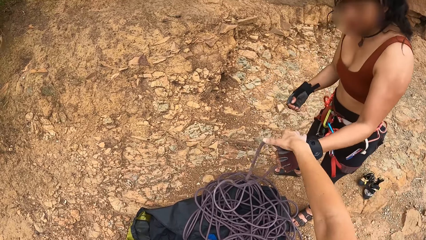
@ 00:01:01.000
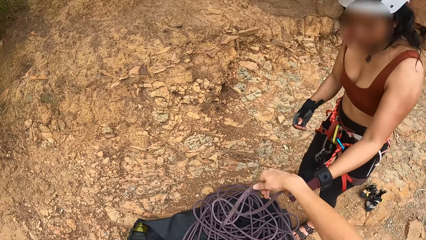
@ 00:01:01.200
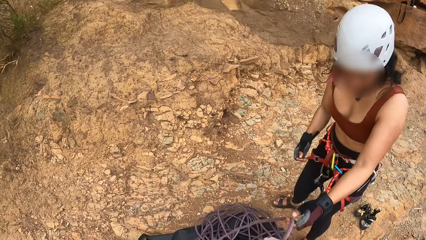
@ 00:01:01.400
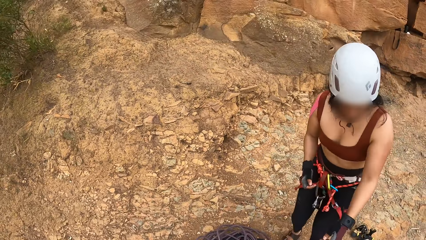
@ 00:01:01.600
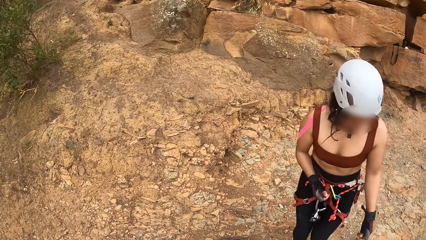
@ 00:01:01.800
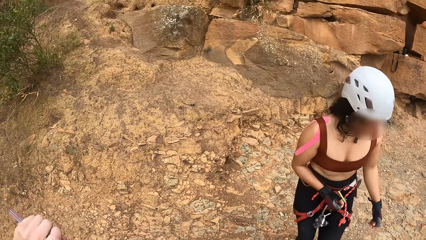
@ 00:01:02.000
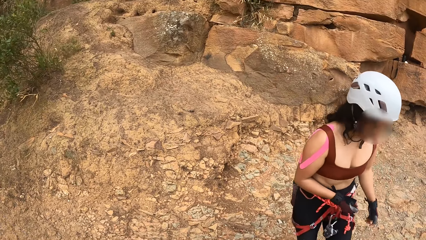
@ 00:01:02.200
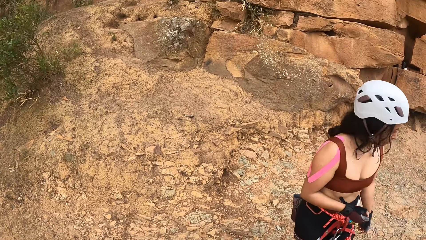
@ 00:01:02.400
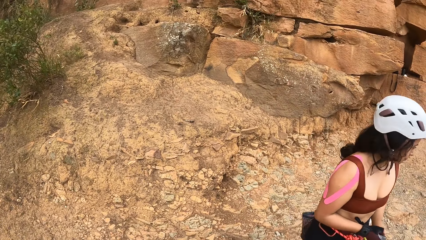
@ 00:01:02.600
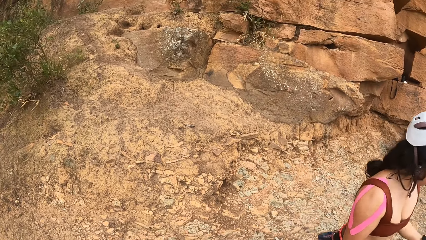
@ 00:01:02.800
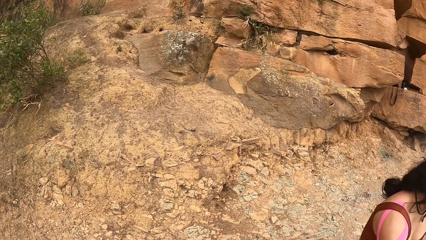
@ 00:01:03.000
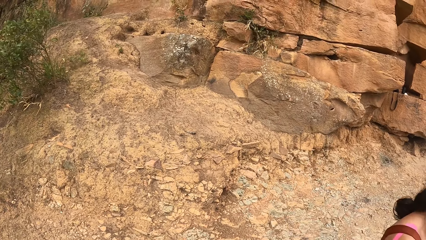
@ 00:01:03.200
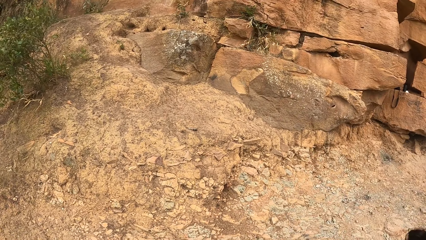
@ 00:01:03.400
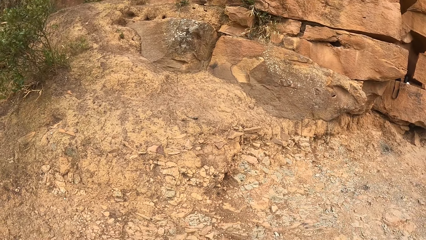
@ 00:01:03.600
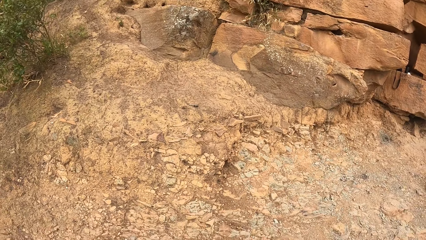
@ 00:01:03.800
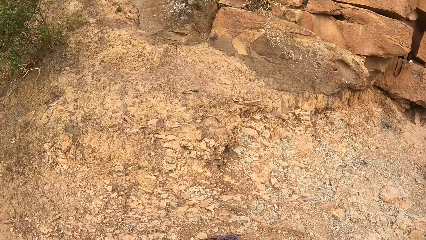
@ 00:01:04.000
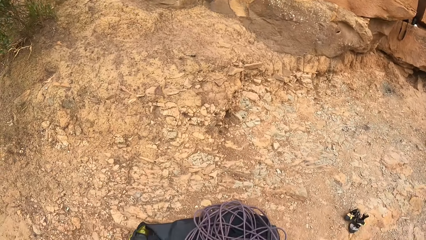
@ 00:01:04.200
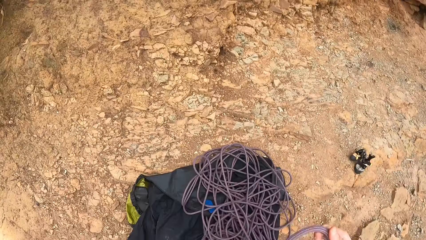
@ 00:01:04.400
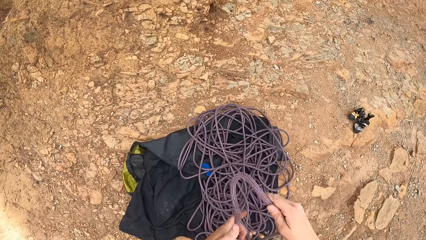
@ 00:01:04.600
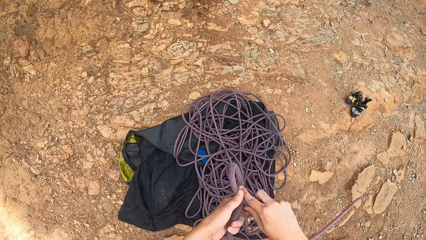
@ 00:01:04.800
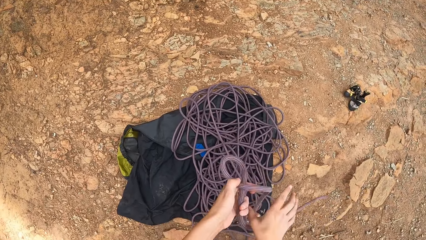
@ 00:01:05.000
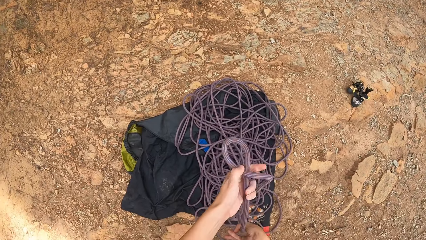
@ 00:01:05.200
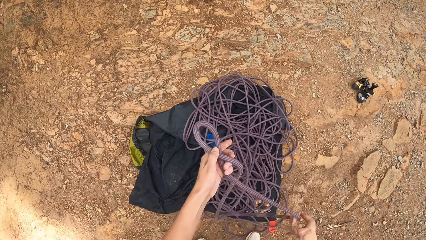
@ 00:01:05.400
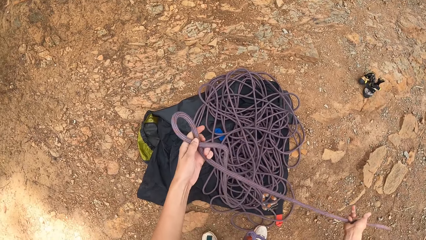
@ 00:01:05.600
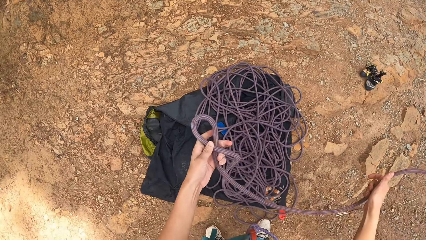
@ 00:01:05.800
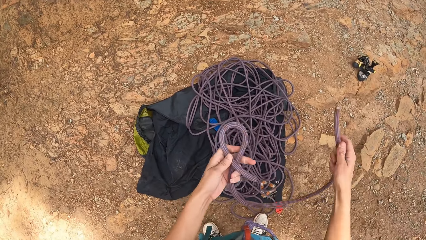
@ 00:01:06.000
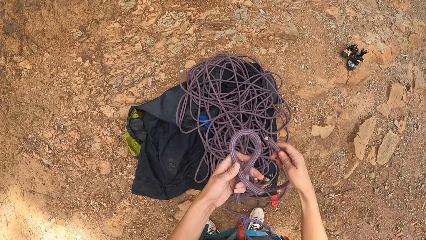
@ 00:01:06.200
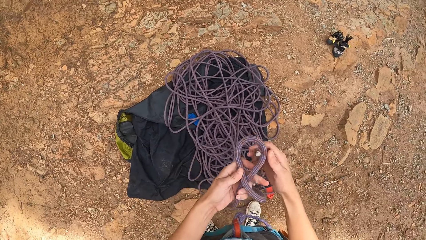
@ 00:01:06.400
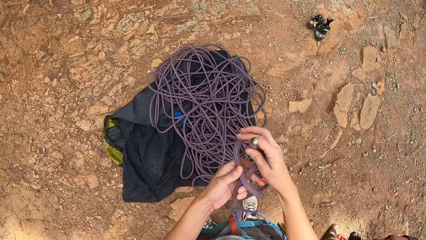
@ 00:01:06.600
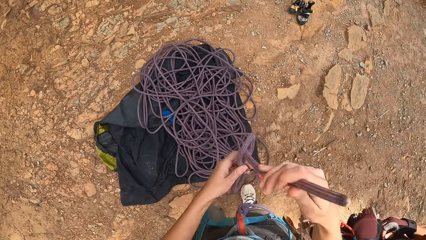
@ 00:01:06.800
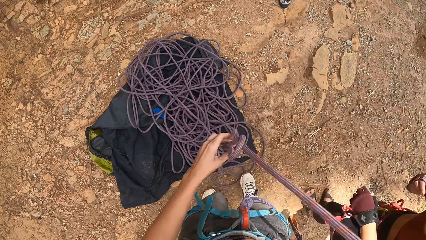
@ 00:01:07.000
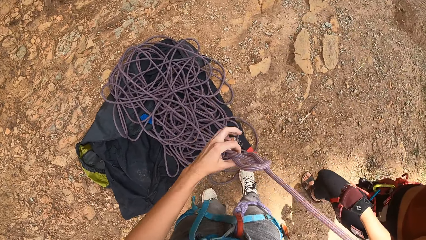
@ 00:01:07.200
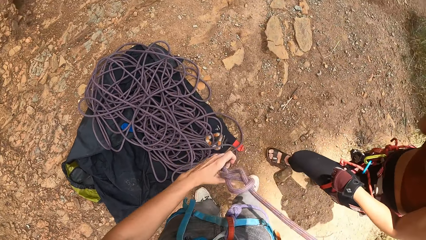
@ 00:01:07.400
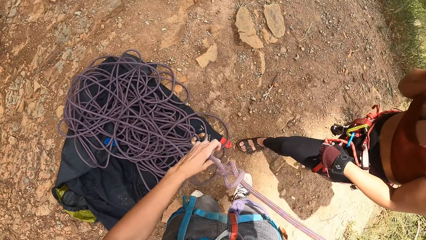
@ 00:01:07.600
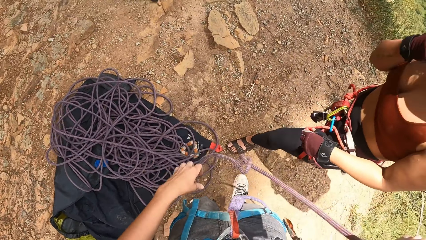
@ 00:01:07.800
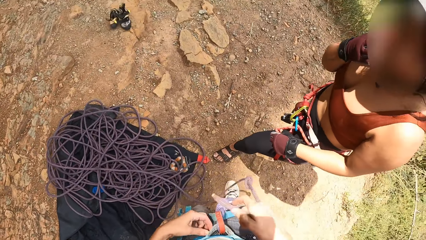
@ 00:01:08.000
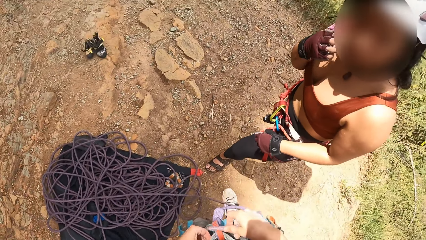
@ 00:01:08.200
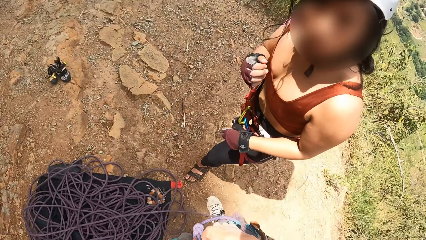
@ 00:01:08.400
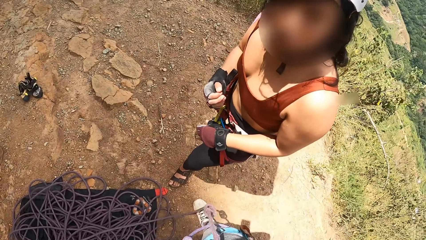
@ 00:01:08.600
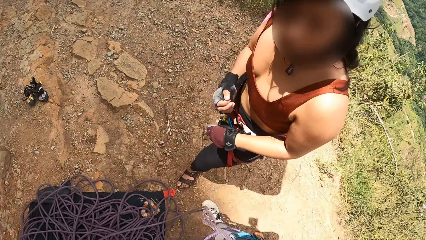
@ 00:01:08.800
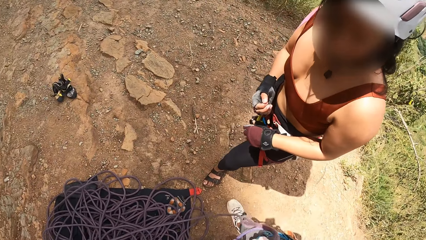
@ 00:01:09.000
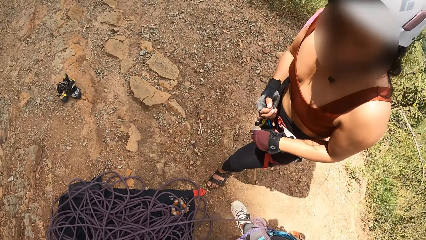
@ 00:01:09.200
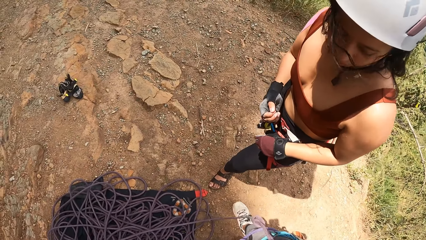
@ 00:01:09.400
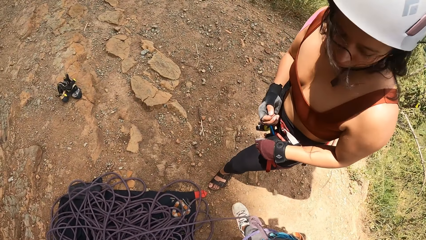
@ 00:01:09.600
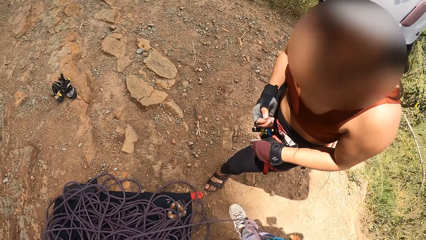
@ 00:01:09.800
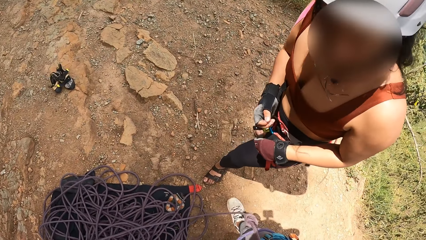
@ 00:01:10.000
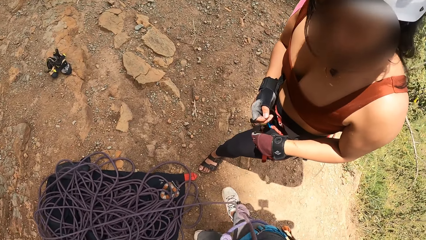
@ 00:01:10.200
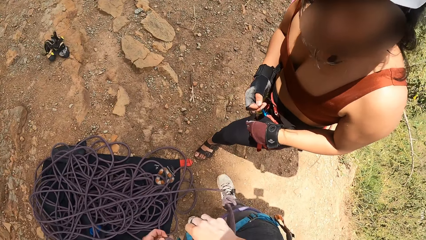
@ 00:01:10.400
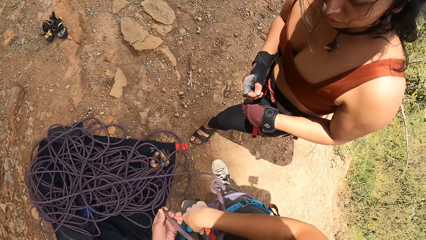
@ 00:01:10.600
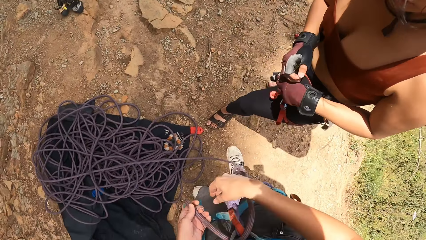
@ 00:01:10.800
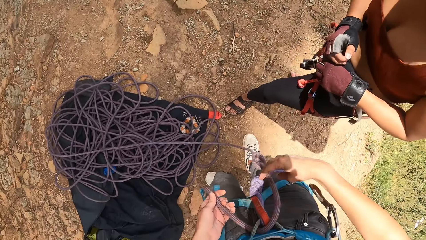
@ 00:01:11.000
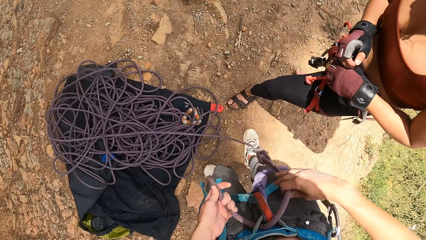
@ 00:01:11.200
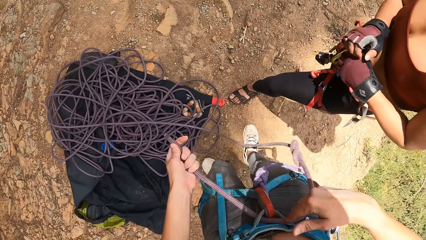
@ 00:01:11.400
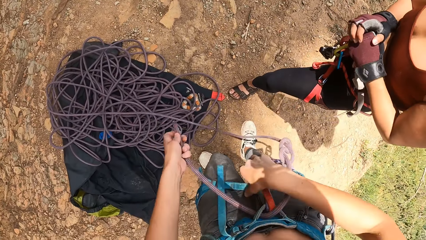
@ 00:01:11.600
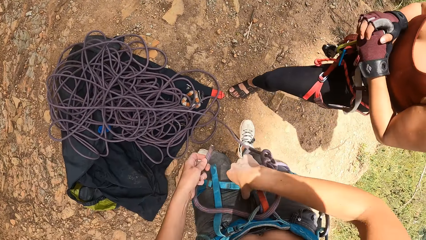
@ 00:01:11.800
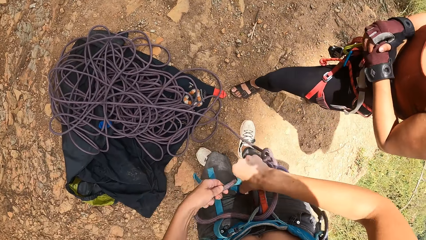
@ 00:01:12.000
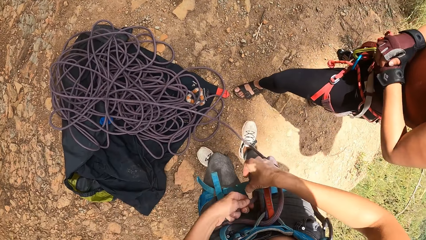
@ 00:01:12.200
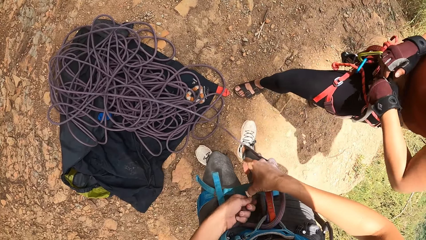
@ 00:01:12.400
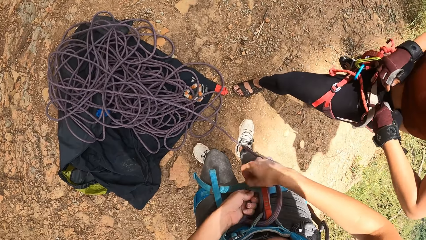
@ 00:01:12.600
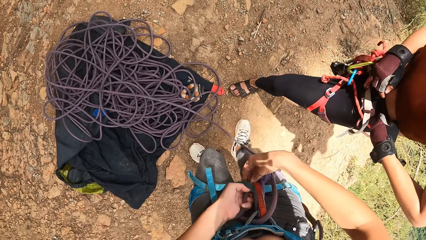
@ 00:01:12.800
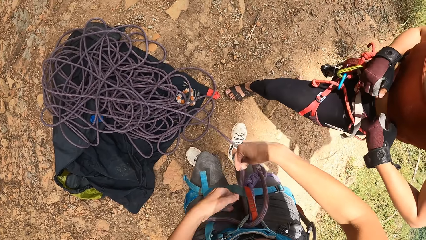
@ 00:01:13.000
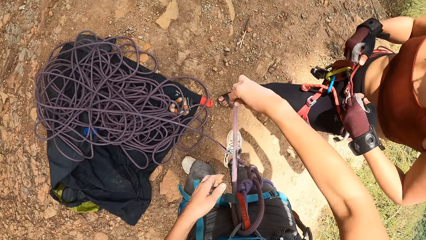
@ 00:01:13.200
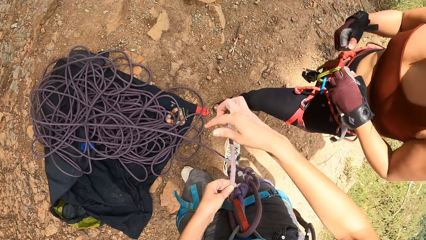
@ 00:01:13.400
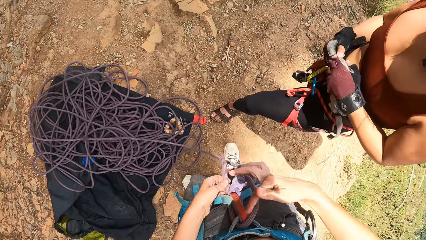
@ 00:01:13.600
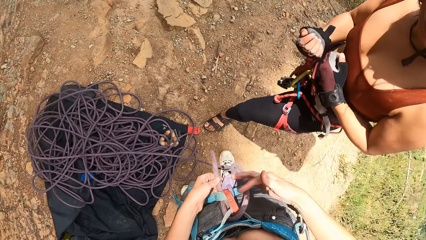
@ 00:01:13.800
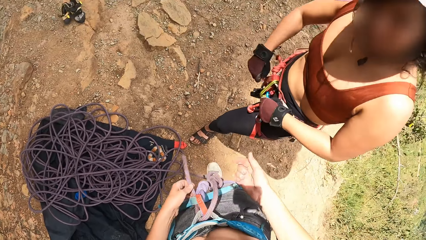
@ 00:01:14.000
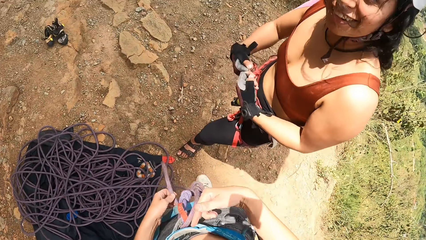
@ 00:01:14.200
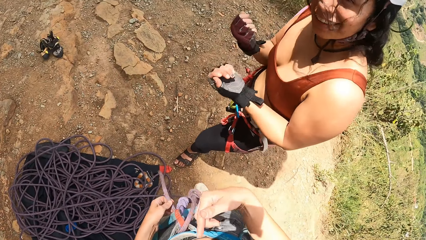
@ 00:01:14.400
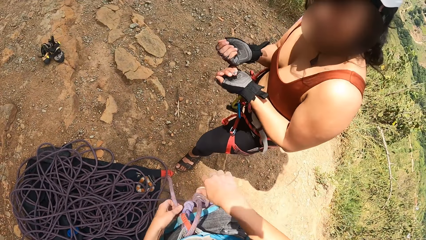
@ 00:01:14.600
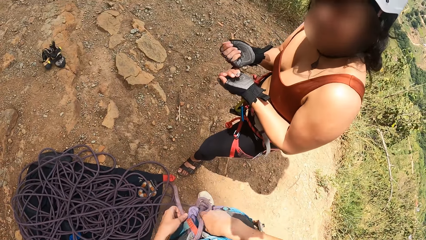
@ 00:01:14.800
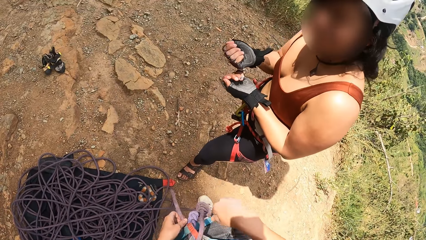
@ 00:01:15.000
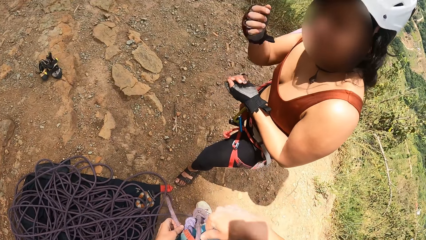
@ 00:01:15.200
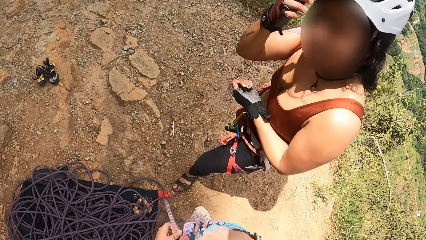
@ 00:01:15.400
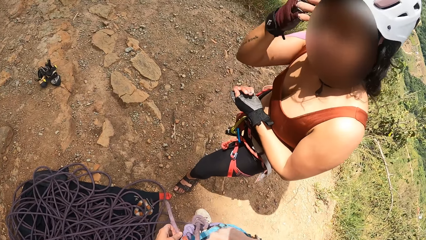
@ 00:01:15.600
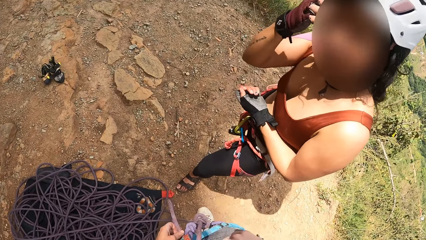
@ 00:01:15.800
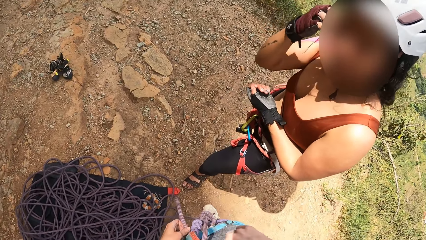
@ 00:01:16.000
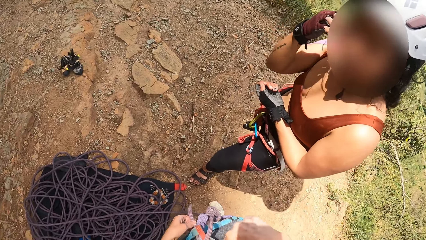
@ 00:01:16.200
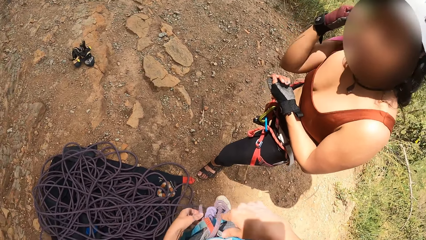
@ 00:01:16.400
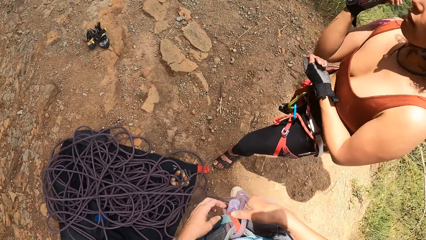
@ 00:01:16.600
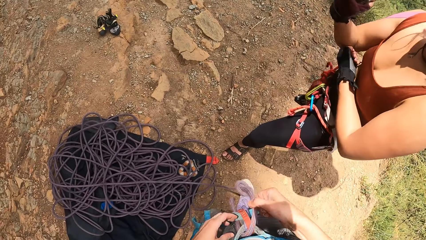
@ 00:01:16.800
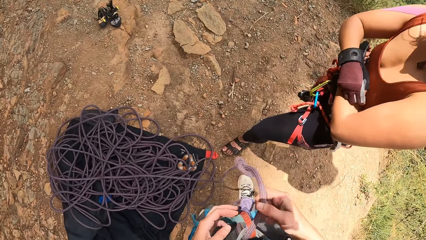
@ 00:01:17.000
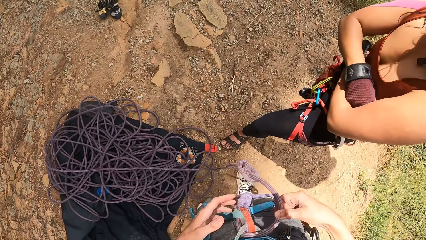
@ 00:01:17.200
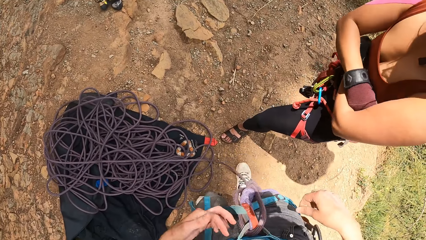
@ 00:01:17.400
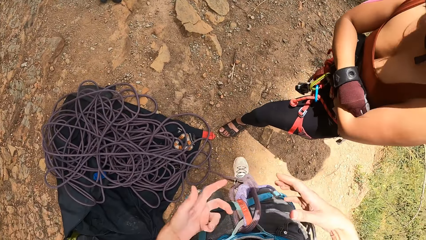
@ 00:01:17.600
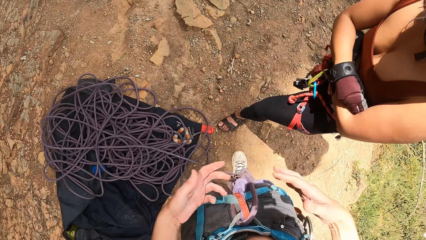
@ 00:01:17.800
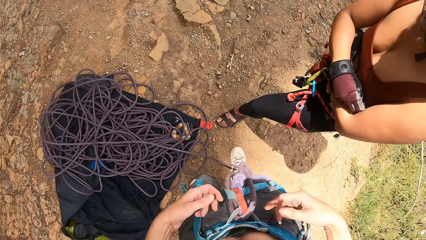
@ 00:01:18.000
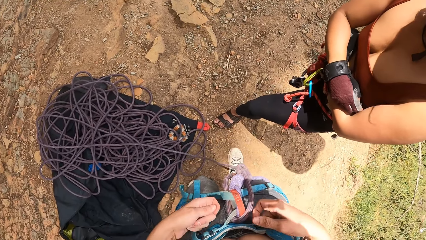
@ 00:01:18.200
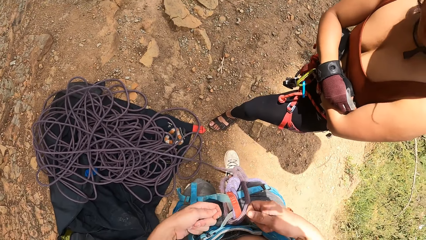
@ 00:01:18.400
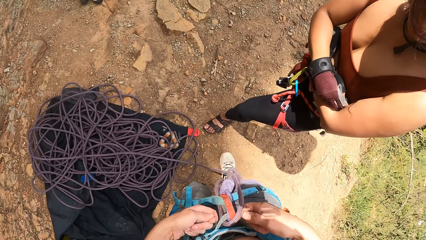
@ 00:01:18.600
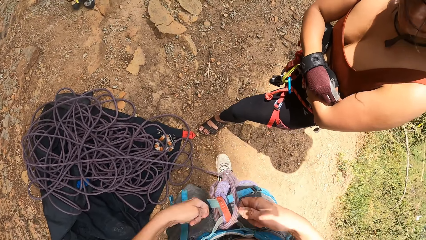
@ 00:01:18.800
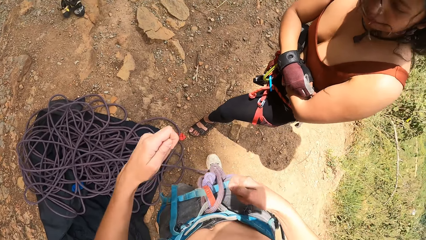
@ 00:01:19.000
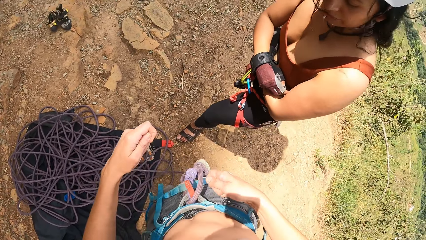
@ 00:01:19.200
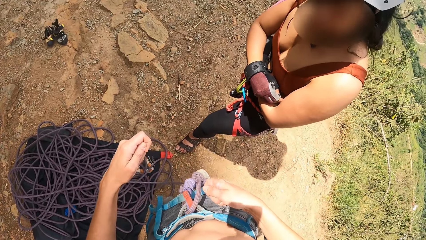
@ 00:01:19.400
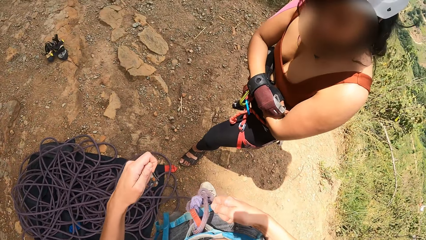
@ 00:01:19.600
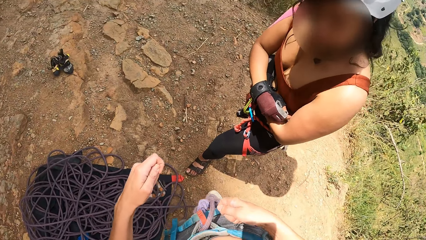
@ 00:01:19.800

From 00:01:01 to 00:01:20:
The camera wearer picks up the rope. He folds the rope. He ties the rope. He looks at a woman. He ties his rope on the waist. The woman converses with the camera wearer.
